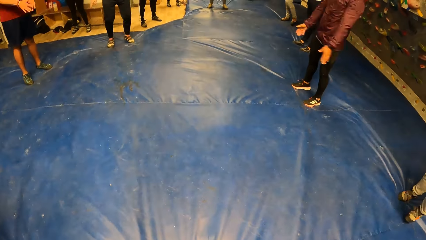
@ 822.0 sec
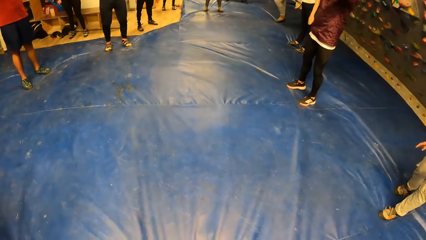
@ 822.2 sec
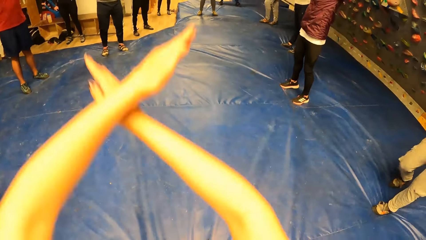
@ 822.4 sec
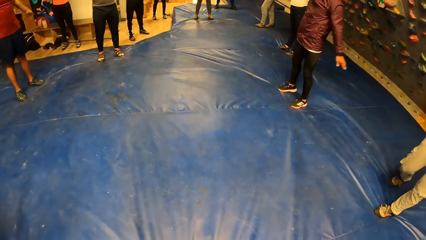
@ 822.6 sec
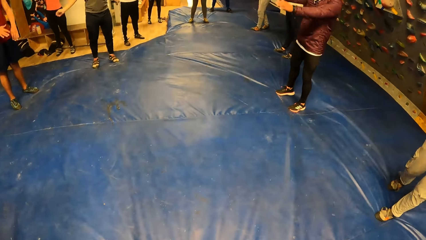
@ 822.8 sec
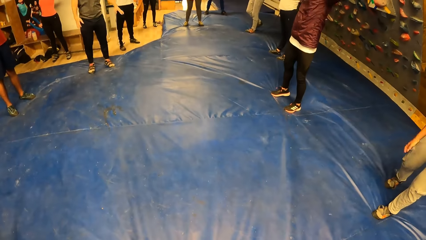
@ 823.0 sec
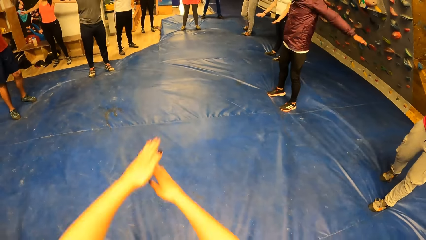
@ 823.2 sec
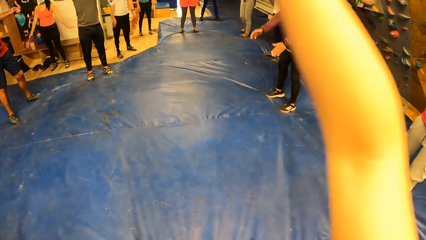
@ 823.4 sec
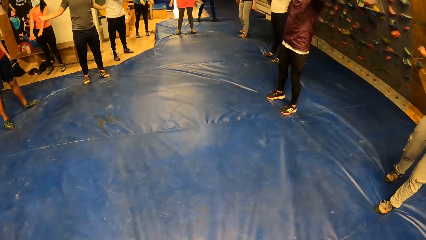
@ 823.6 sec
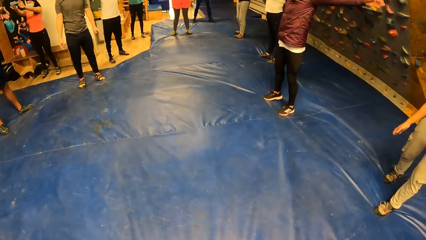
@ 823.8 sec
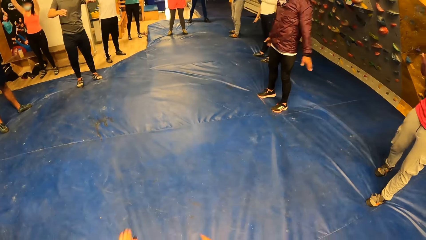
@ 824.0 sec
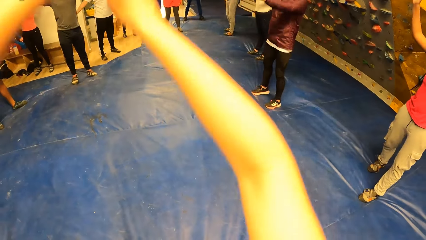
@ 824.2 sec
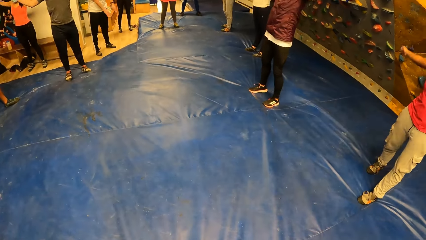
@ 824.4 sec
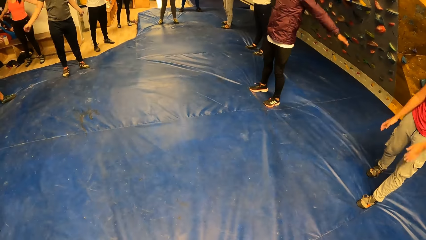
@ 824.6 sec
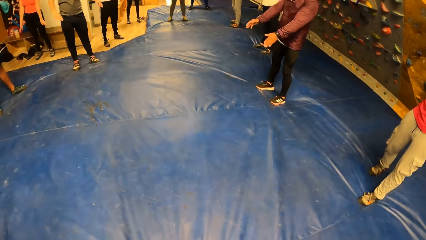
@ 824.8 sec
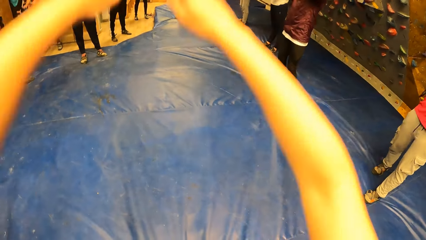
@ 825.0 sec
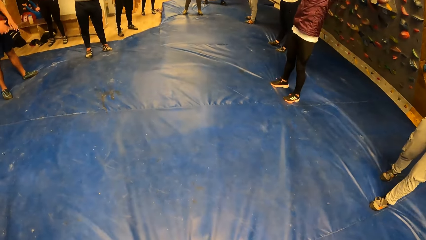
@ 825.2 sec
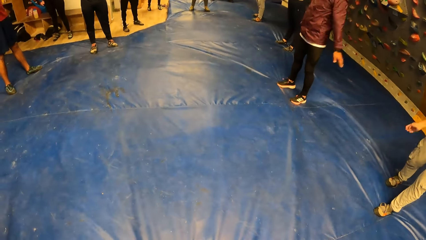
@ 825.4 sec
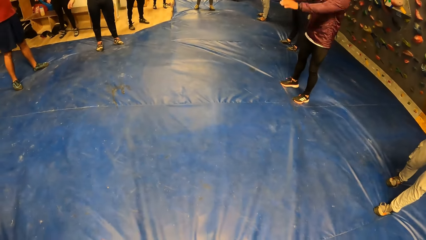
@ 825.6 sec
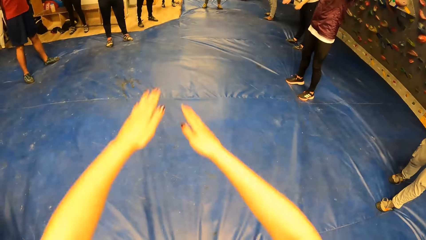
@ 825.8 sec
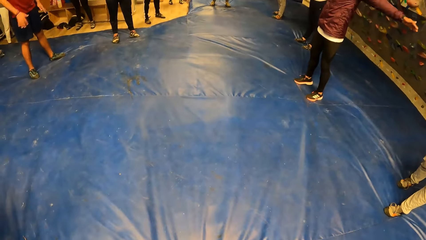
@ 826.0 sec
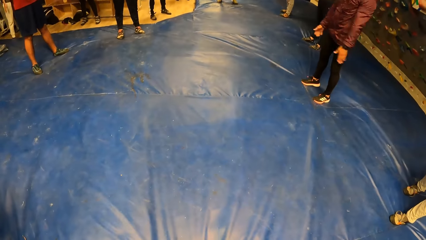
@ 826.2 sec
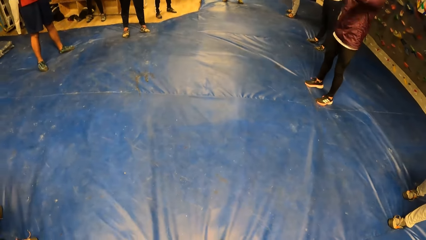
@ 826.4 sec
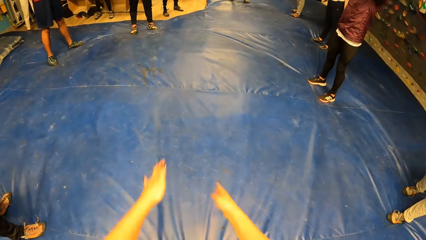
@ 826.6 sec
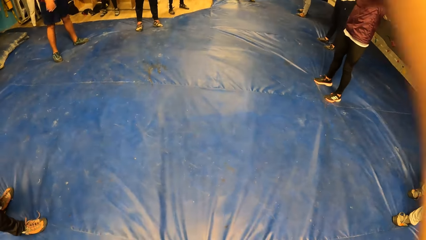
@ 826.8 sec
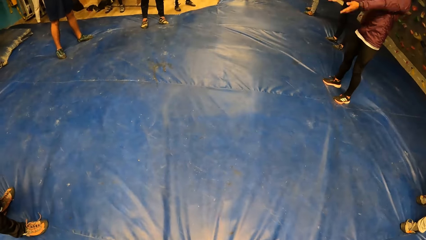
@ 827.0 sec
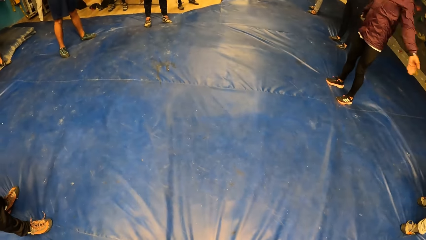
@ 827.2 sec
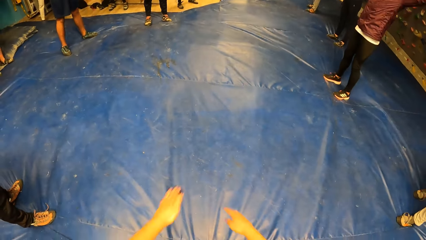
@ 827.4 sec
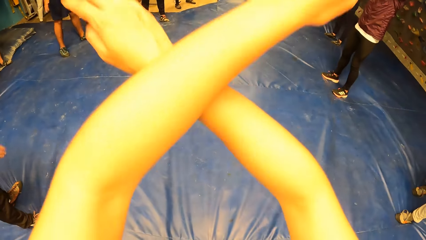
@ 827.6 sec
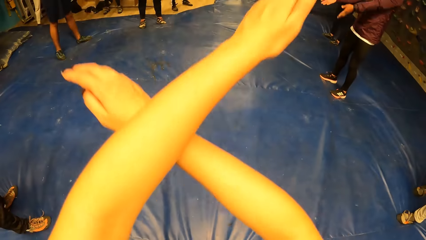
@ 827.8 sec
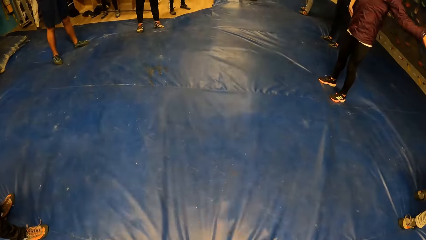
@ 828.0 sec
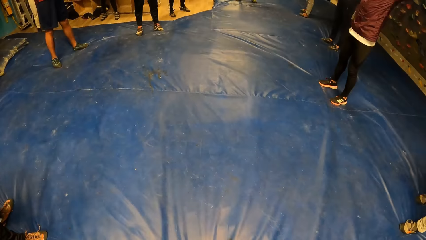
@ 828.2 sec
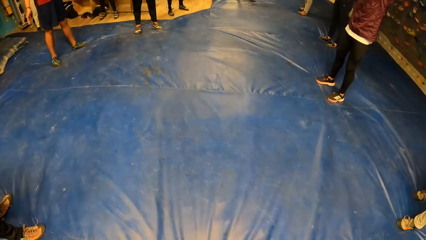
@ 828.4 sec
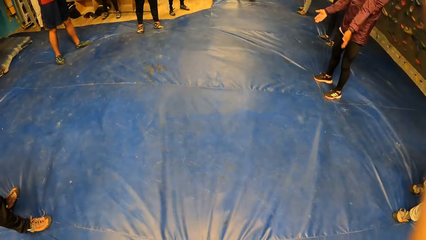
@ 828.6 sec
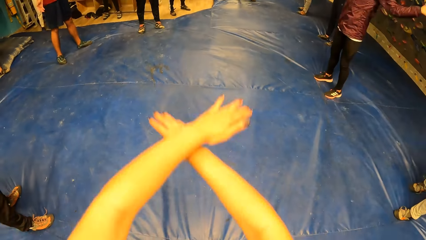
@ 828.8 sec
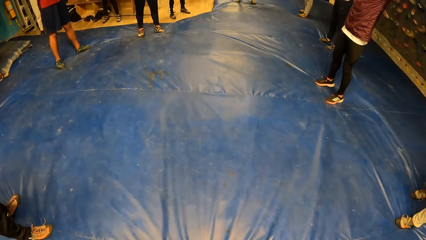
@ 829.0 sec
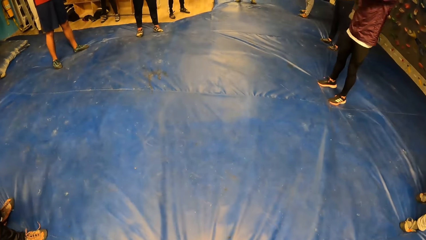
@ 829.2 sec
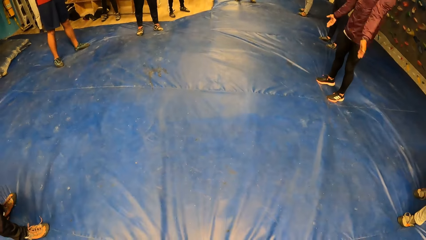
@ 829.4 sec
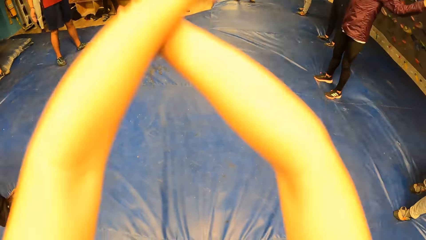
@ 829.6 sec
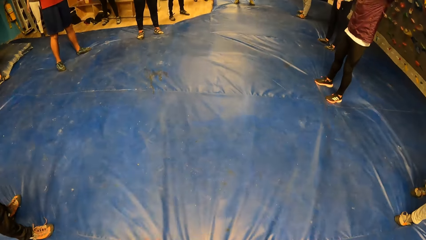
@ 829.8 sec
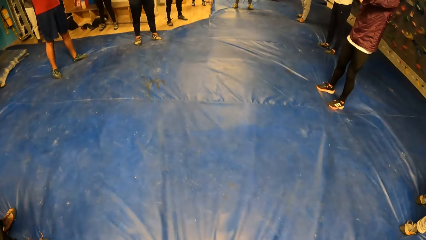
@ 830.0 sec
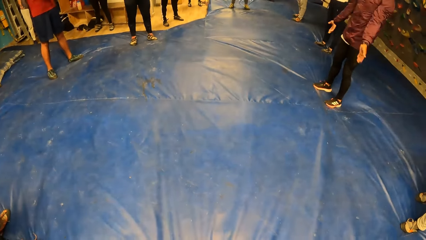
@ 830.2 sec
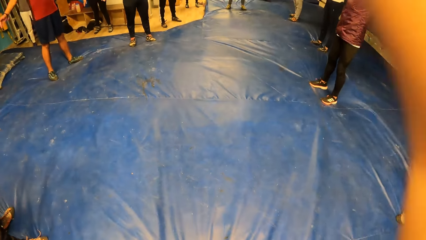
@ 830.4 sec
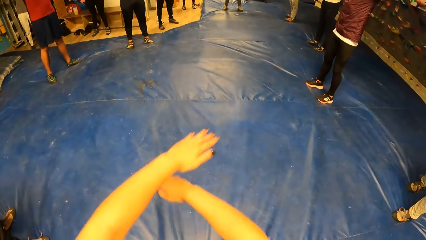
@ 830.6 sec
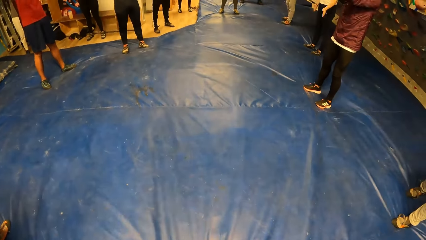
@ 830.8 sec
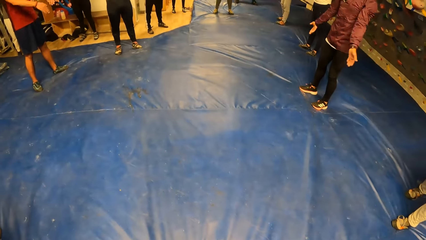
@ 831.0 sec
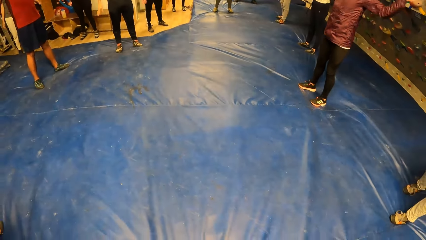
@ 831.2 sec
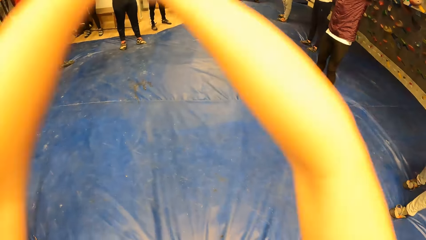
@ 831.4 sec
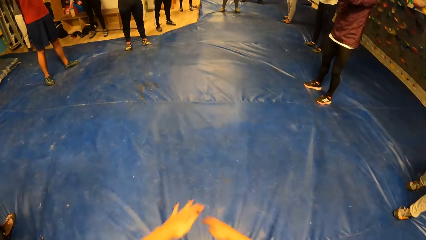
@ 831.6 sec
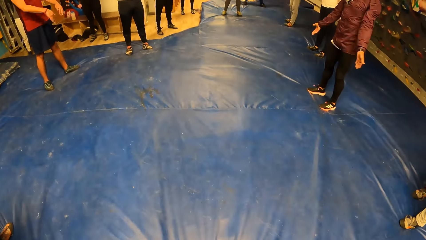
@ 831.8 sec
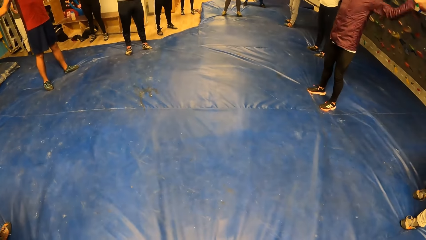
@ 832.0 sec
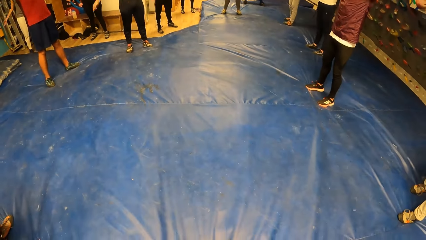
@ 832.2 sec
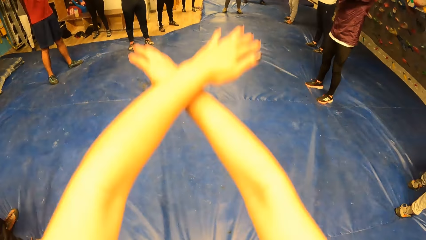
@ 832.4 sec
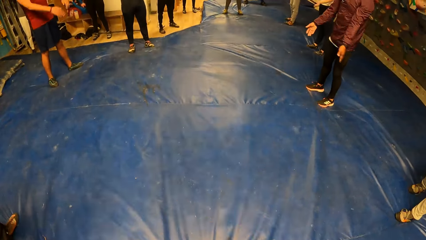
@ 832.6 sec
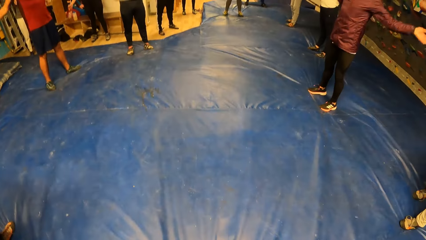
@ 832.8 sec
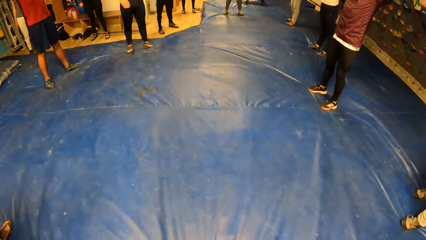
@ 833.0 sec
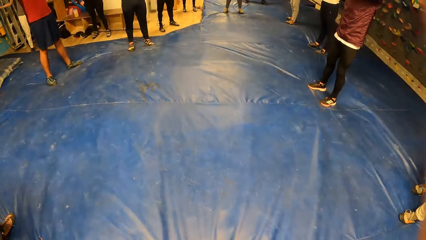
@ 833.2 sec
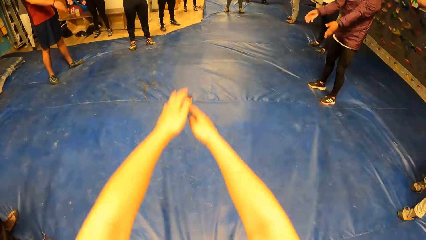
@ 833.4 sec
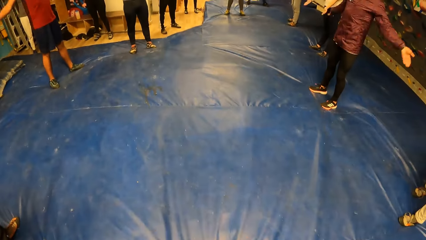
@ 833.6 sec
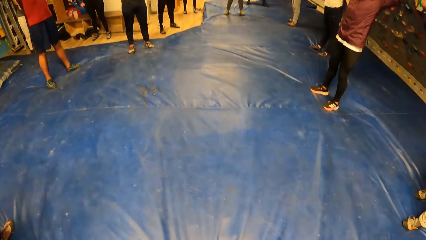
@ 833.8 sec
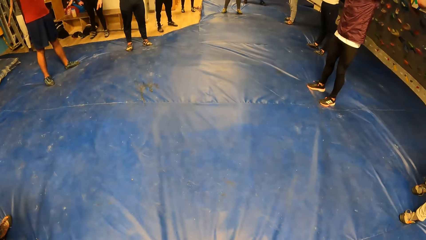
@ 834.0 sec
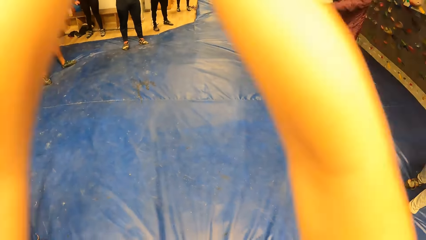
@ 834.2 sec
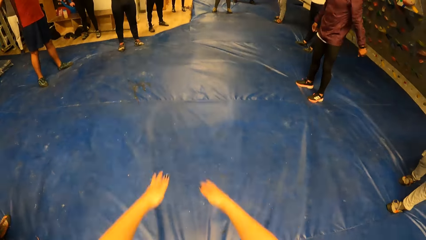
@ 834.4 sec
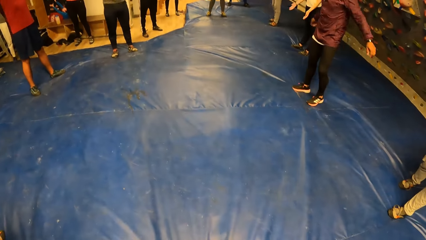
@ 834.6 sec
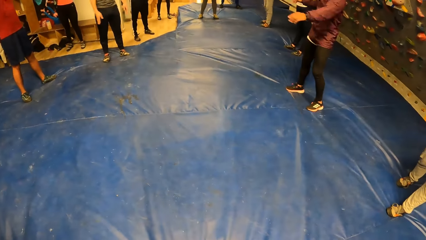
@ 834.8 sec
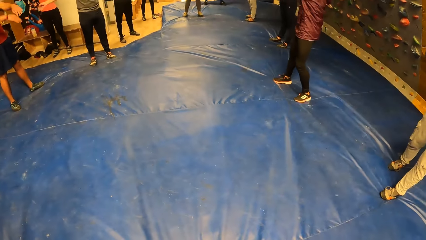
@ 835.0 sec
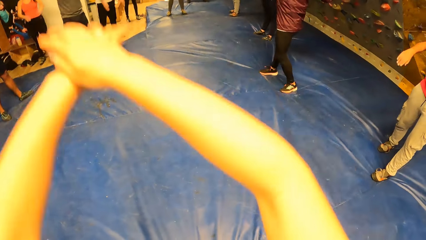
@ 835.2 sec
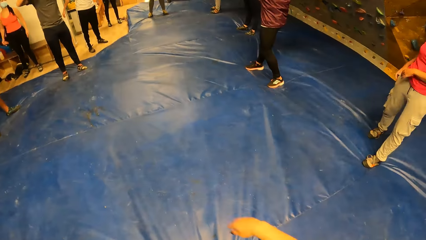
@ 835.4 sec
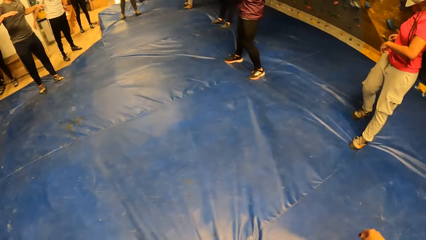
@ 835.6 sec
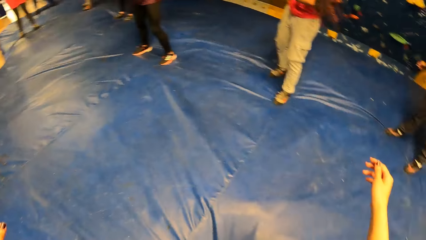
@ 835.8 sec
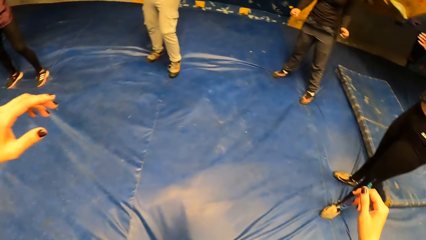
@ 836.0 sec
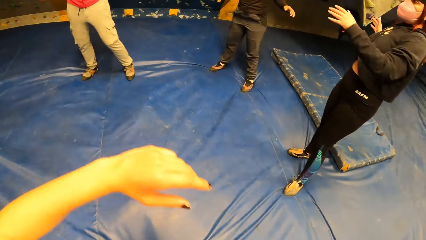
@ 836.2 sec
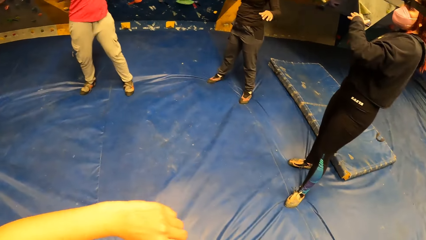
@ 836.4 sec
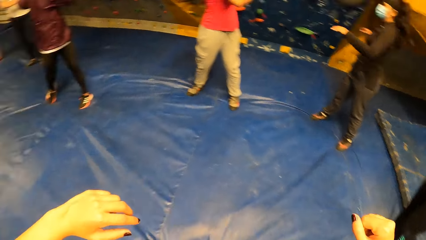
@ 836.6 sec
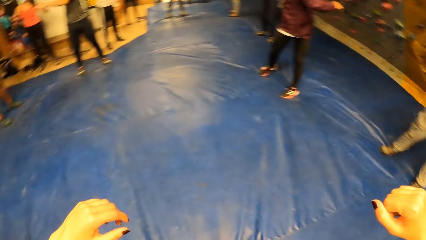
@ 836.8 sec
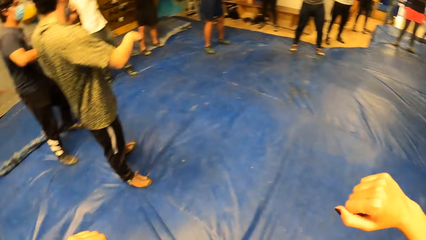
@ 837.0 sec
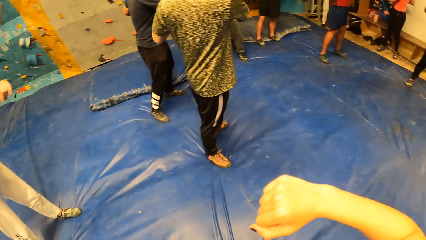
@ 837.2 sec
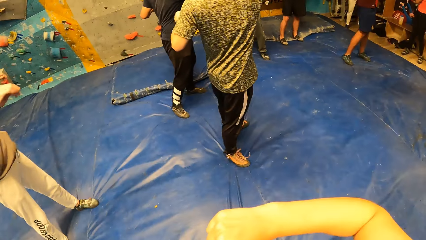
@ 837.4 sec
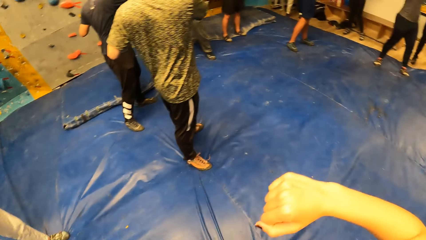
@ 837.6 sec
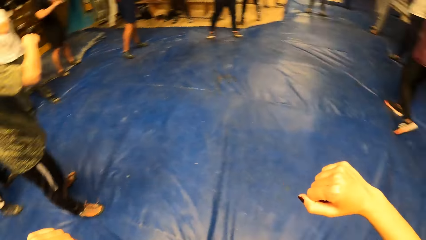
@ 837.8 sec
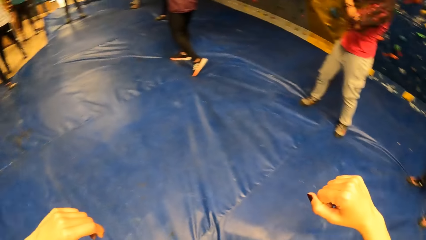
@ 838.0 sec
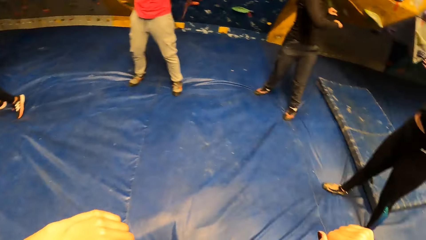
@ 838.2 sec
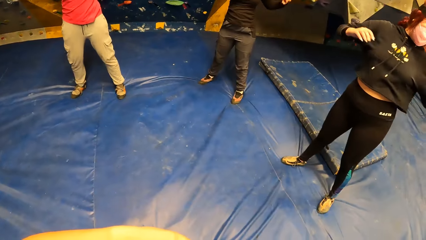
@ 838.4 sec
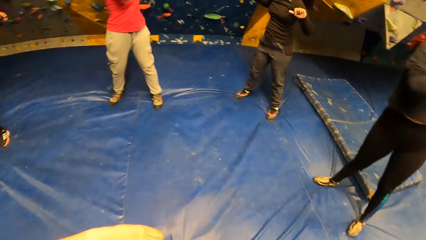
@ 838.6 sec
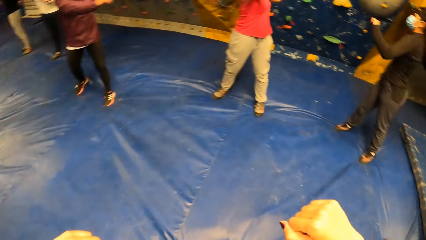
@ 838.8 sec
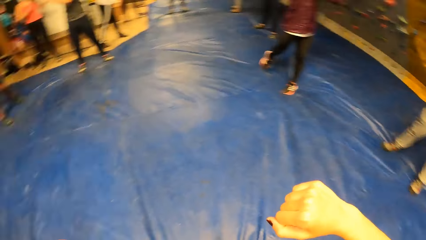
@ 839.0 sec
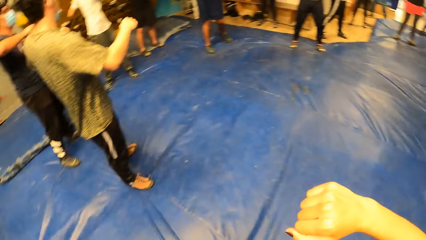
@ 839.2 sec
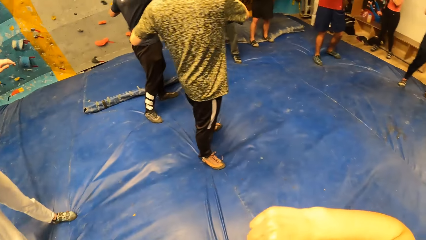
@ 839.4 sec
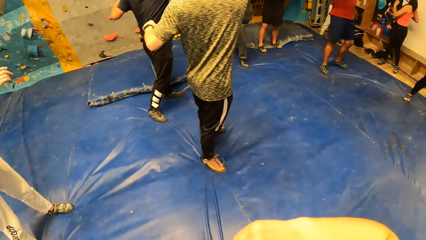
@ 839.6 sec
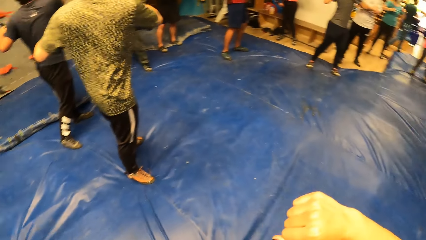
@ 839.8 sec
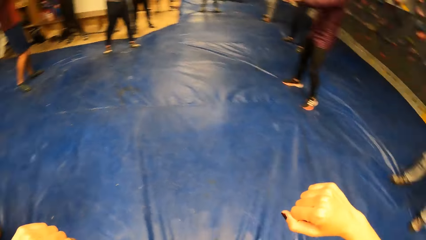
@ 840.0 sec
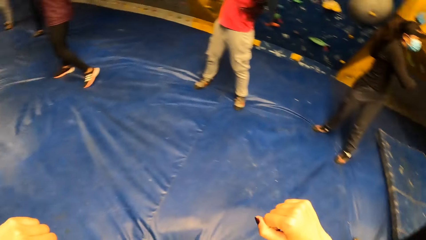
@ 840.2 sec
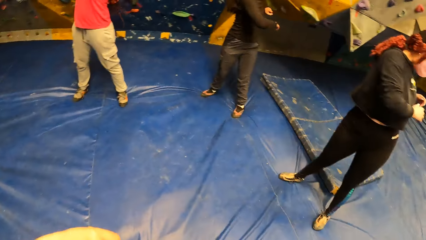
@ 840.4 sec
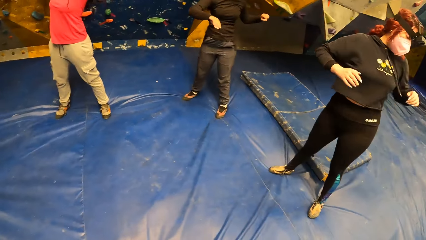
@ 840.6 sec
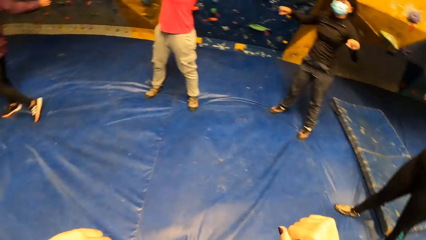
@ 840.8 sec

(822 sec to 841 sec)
The camera wearer swings hands. A man stretches hands. The camera wearer stretches hands. A woman stretches hands. Another woman stretches hands. The camera wearer stretches hands. Another man stretches hands.
